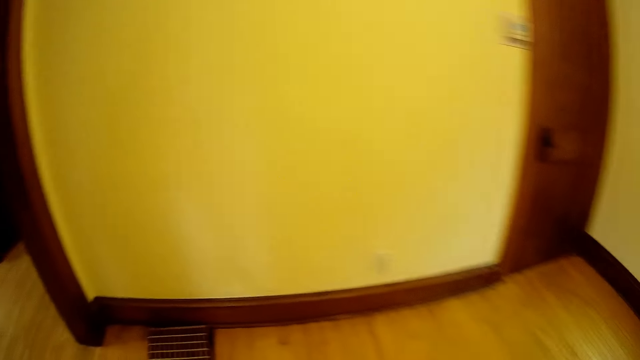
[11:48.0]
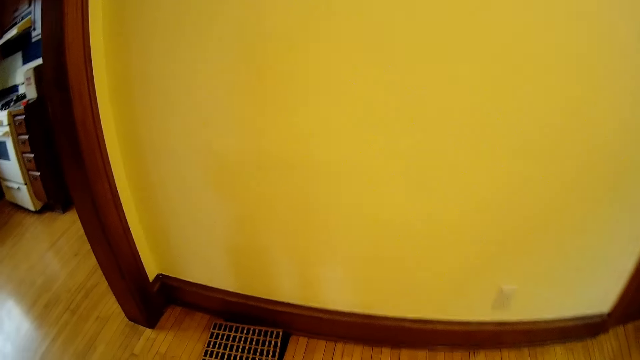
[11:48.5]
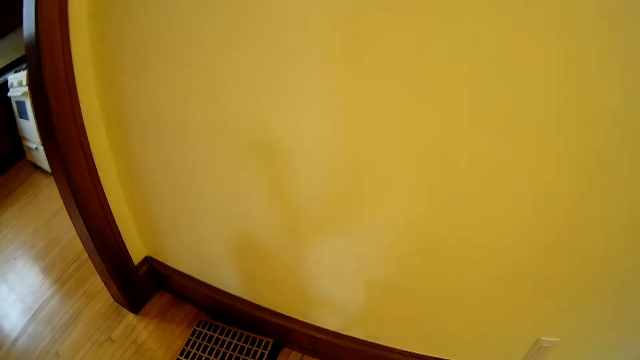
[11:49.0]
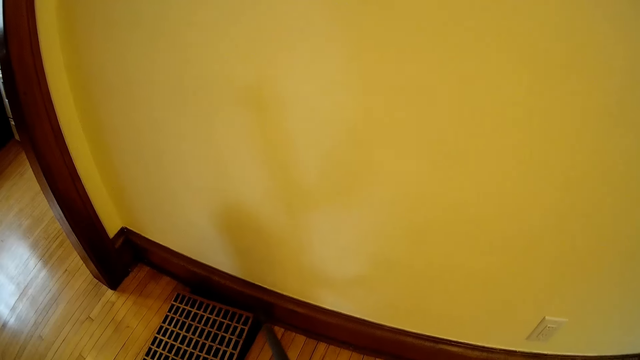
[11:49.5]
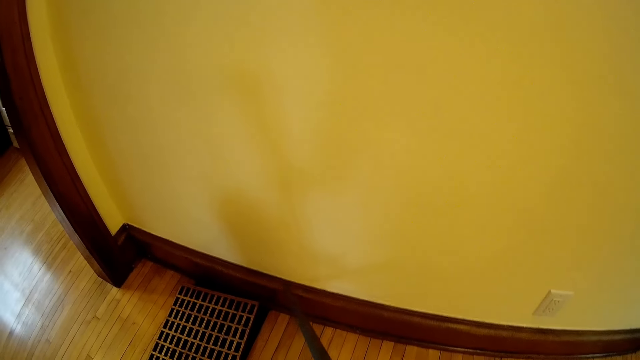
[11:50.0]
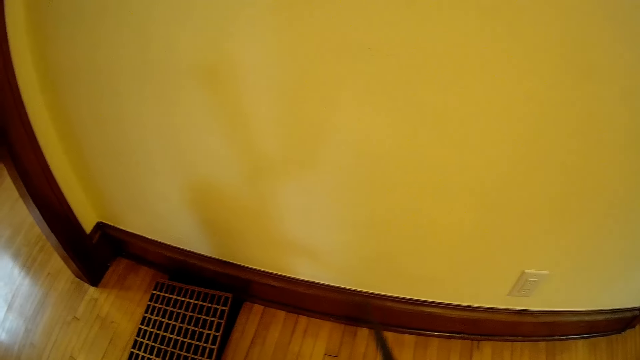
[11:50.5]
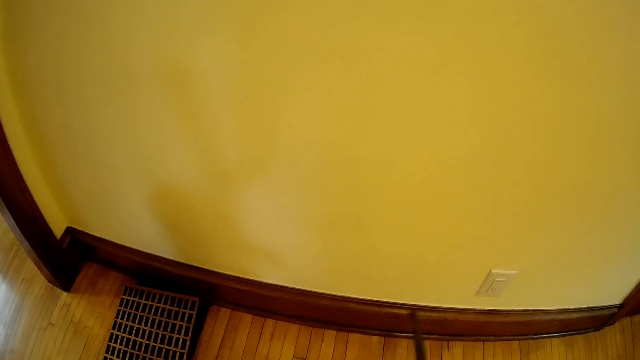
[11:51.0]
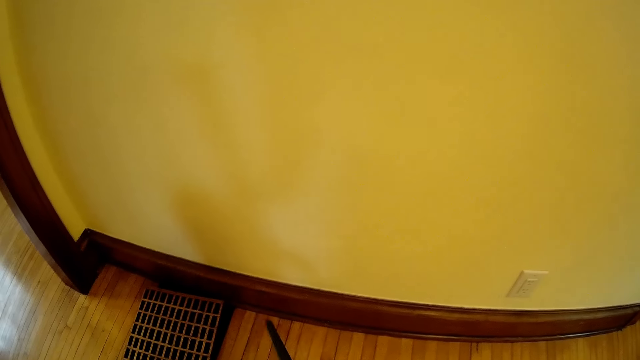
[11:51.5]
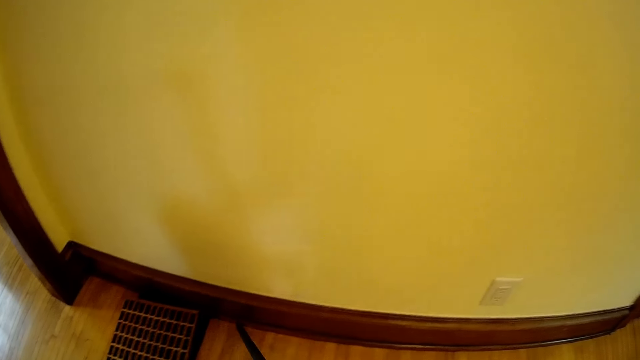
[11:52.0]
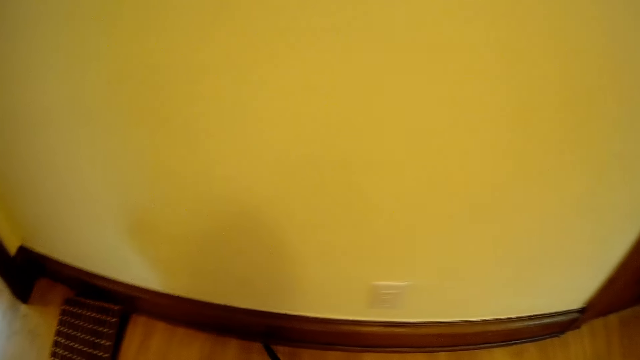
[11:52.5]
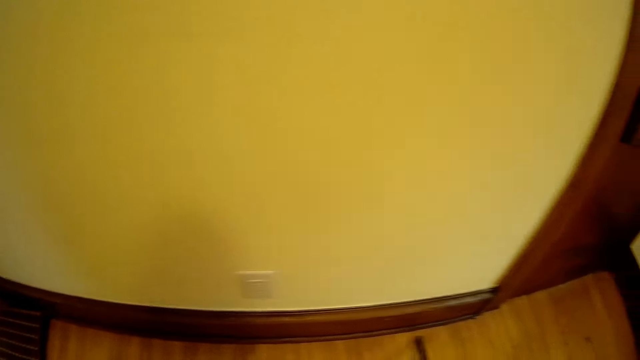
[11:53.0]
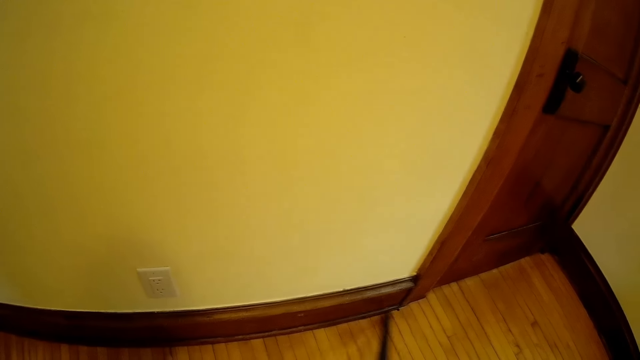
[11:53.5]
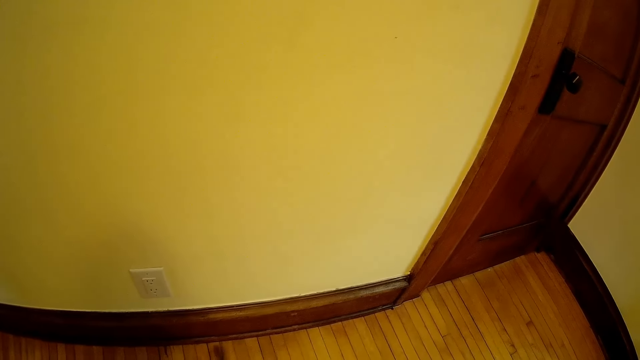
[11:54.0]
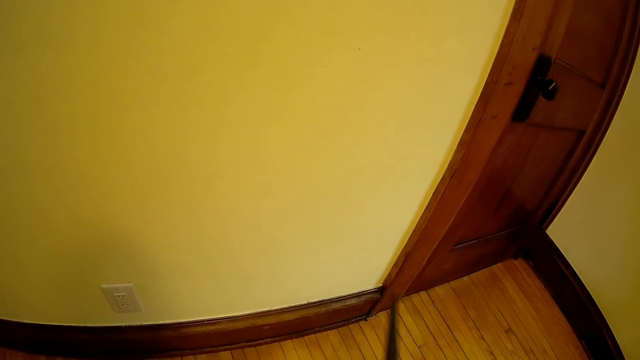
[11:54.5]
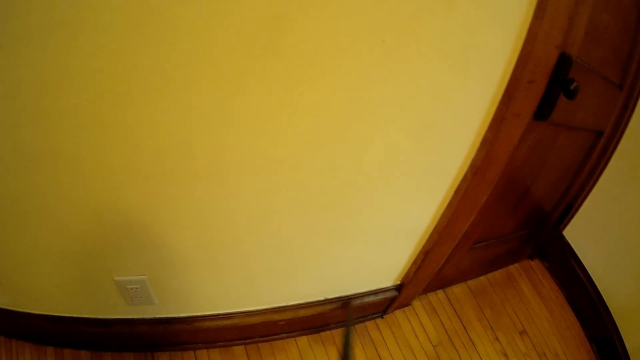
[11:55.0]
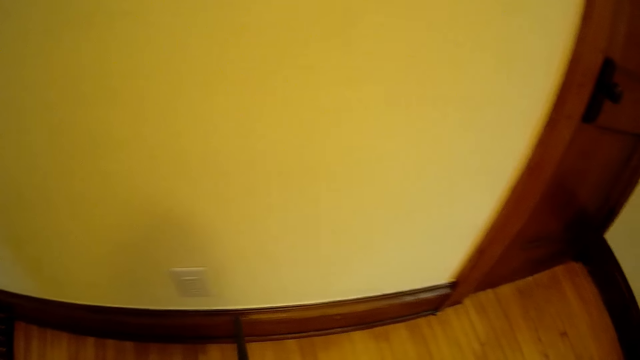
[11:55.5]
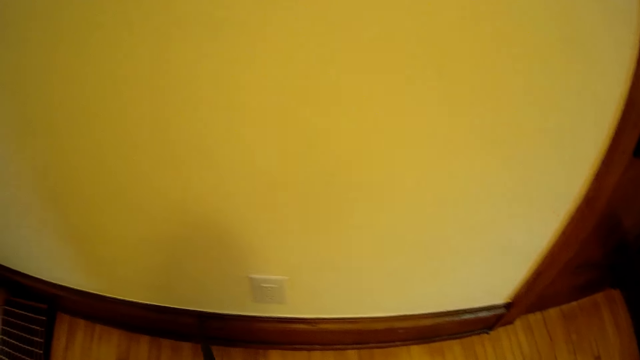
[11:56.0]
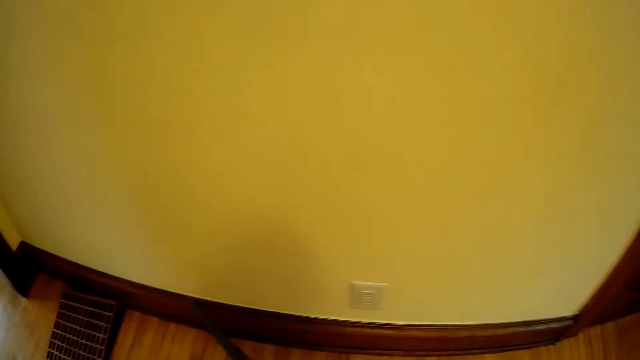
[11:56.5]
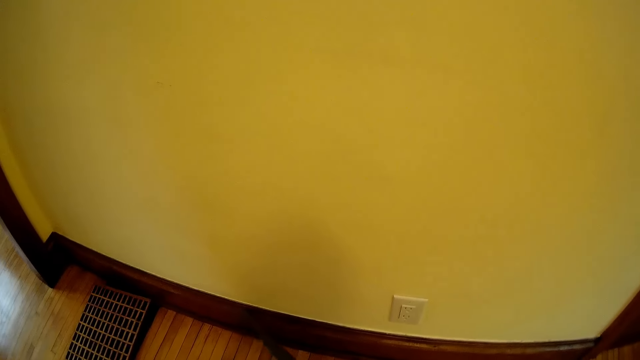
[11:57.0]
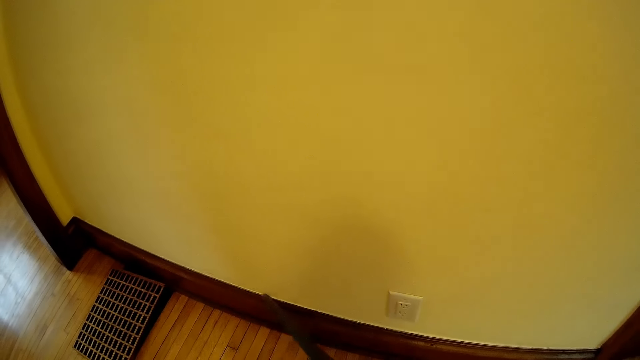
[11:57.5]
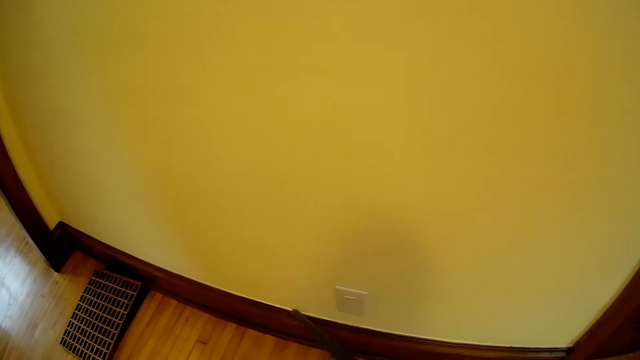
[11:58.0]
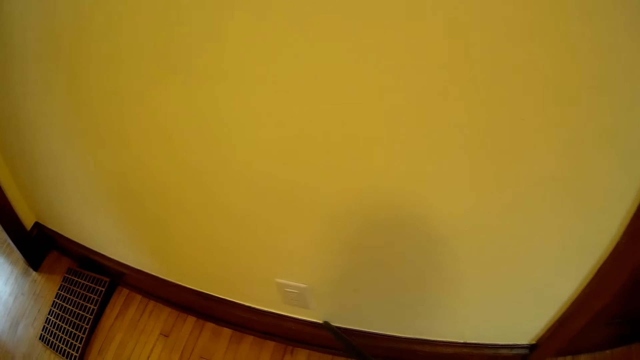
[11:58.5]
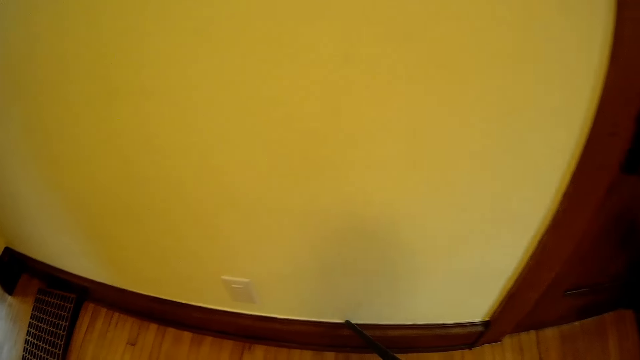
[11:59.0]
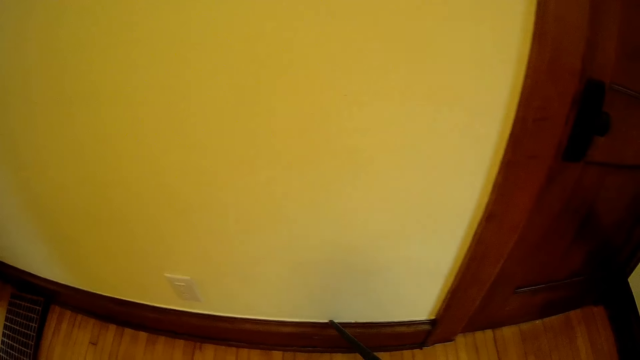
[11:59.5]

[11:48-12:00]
The camera wearer turns. He cleans the corridor edges with the vacuum cleaner in his right hand. He vacuums the wall skirting.

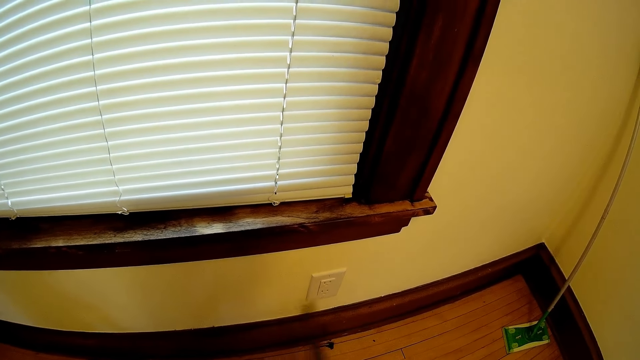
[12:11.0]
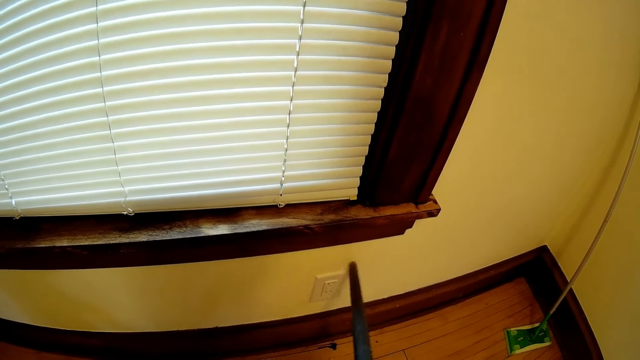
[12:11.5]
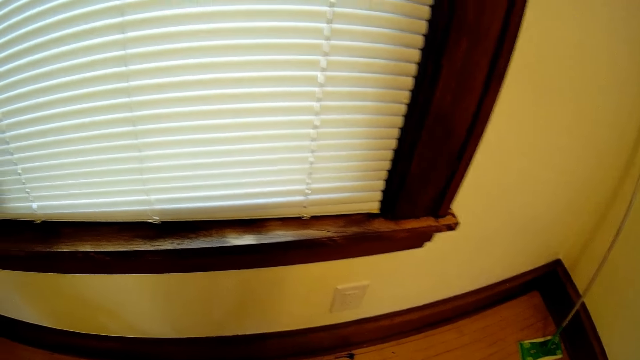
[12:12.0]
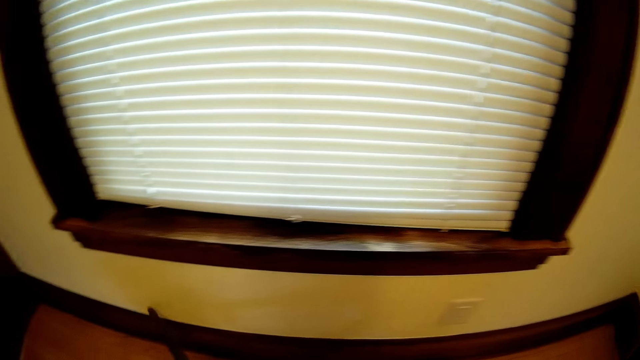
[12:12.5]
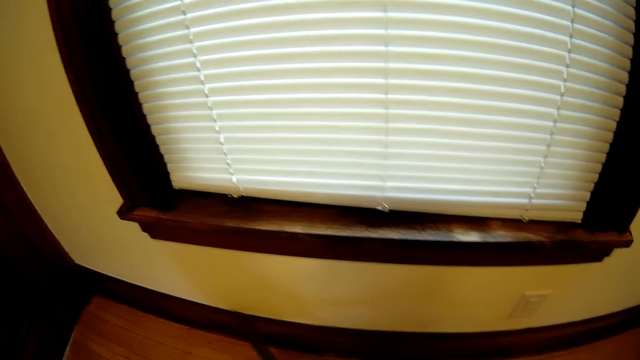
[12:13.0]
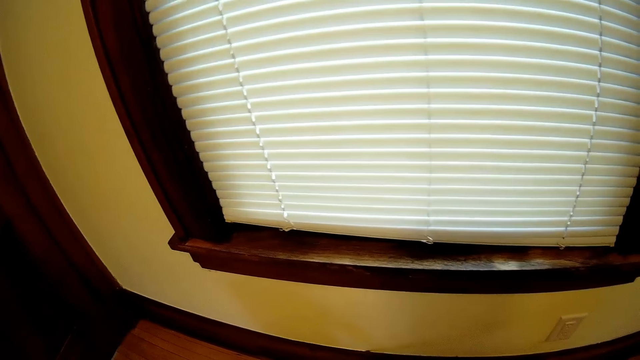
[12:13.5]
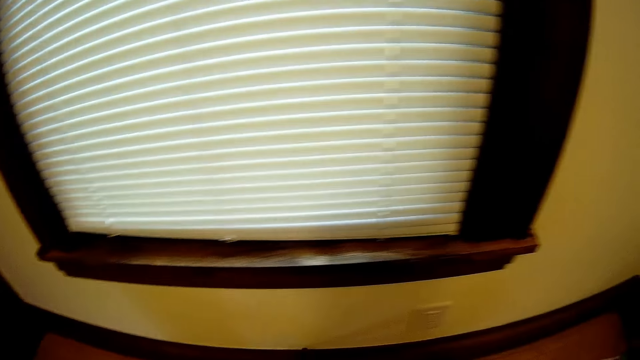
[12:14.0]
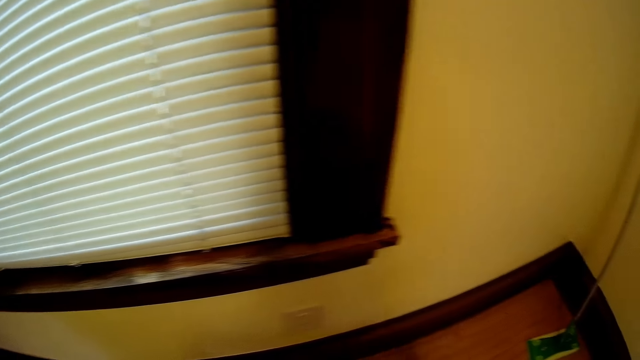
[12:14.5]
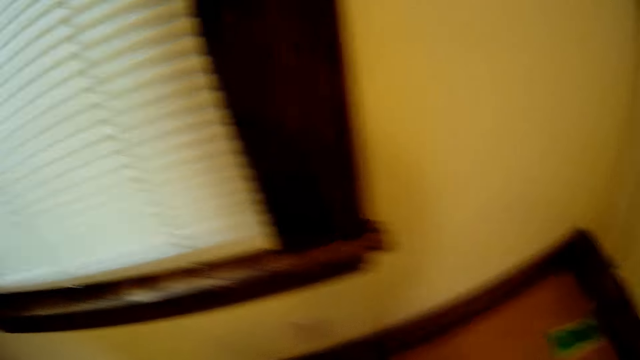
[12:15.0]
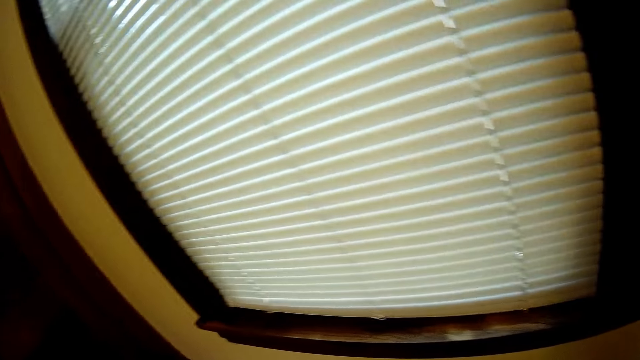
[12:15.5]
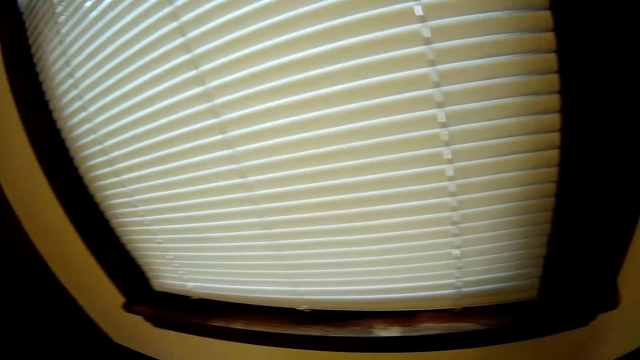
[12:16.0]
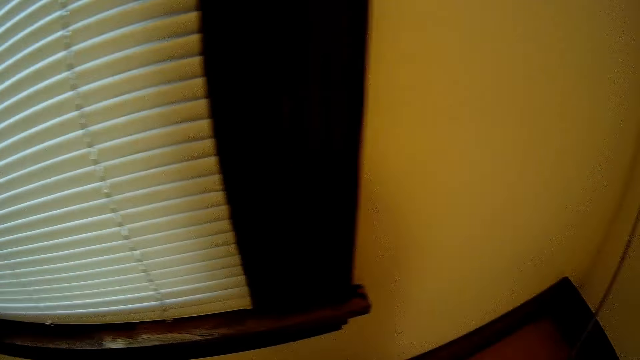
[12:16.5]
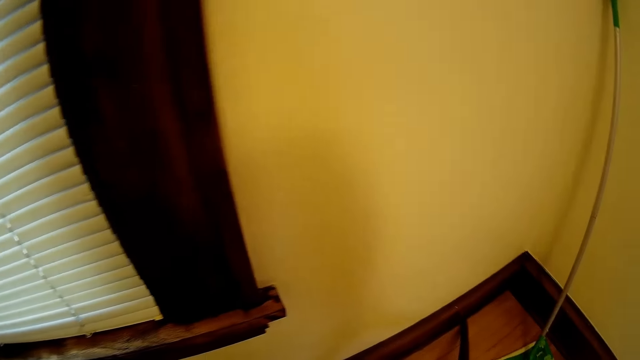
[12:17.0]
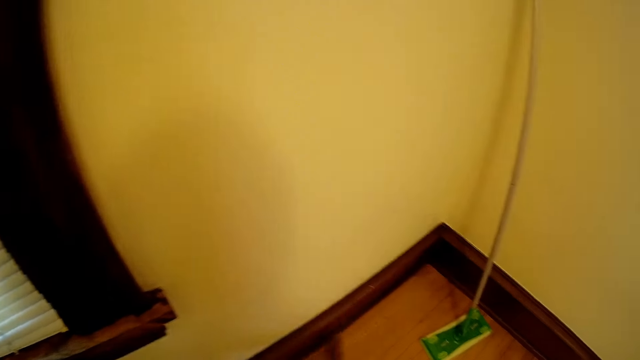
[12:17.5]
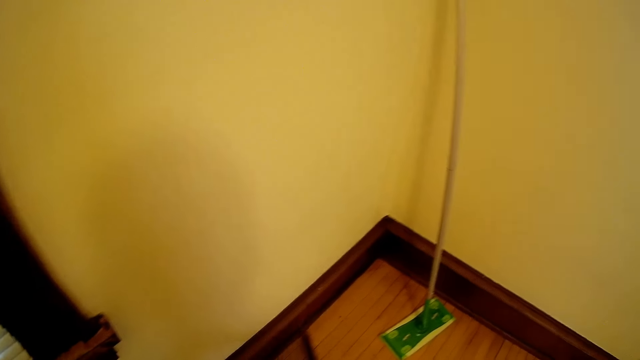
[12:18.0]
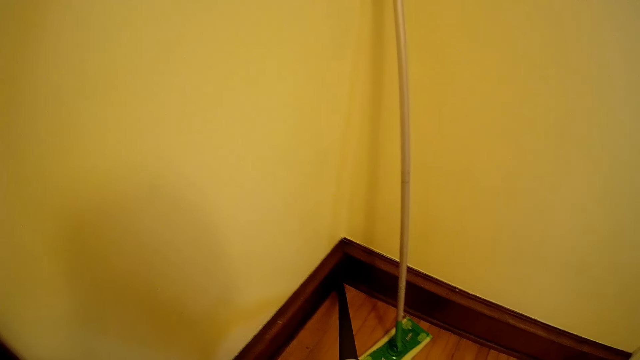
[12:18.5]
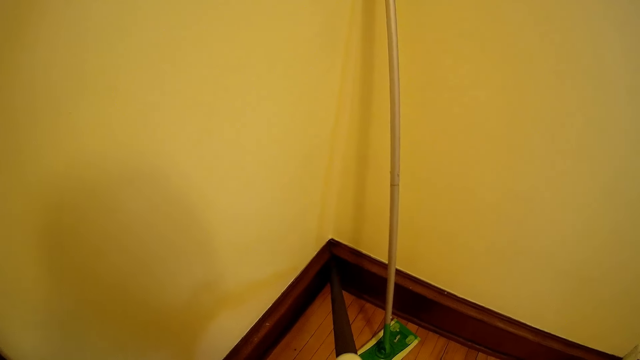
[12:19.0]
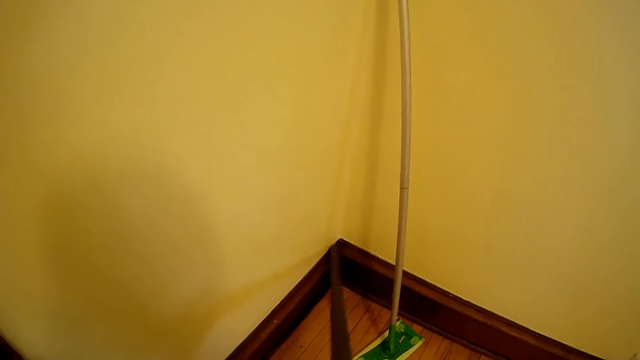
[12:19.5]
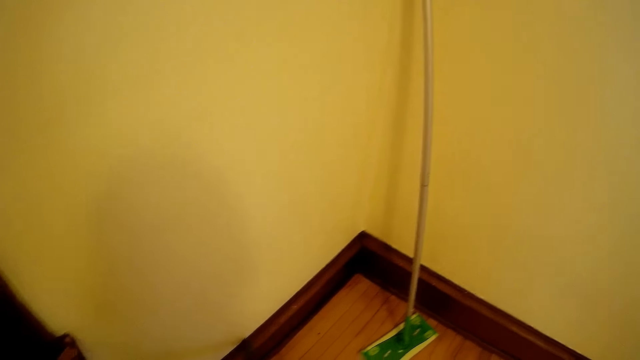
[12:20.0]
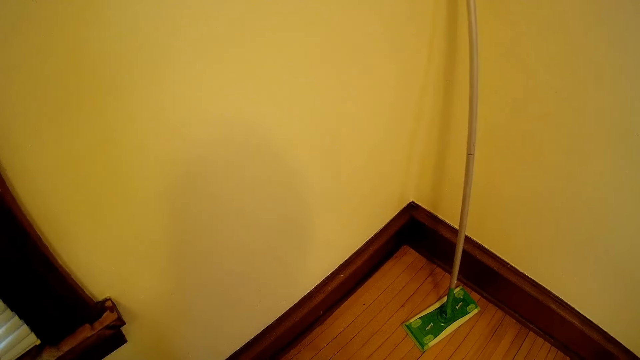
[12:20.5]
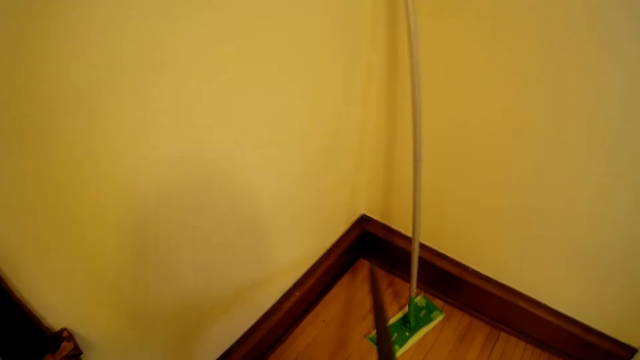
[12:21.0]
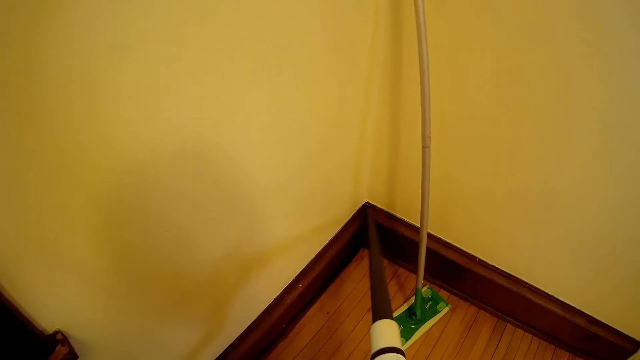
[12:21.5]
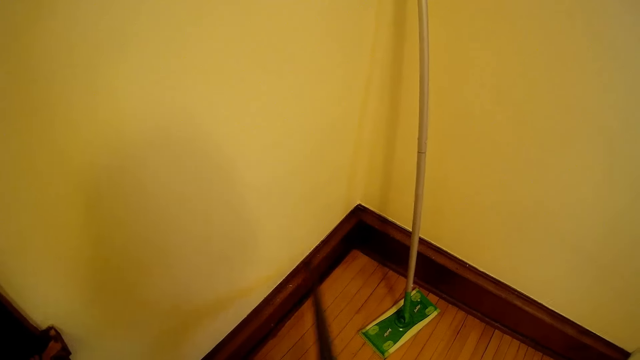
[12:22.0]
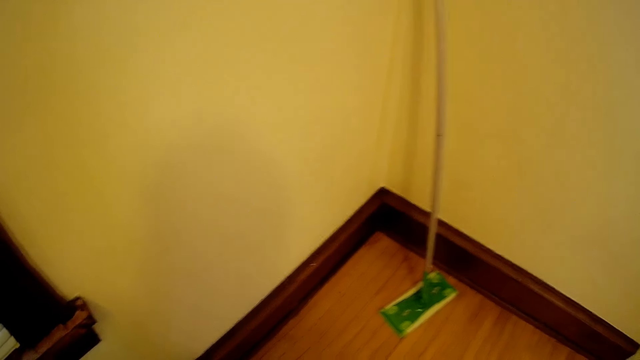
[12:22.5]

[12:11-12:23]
The camera wearer cleans a switch in the corridor with the vacuum cleaner in his right hand. He cleans the corridor edges with the vacuum cleaner in his right hand. He vacuums the floor. He vacuums the wall skirting.
